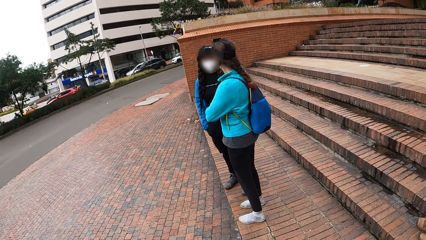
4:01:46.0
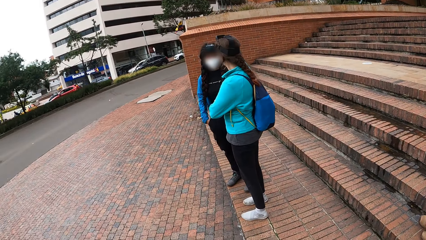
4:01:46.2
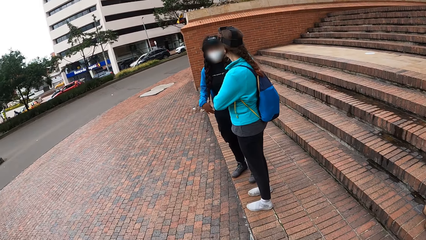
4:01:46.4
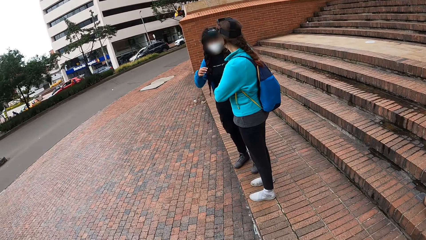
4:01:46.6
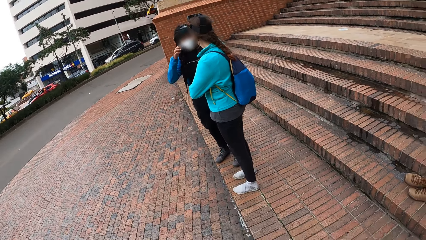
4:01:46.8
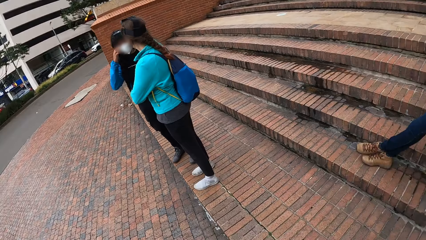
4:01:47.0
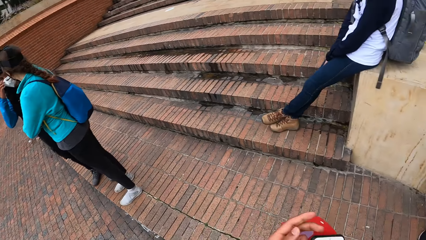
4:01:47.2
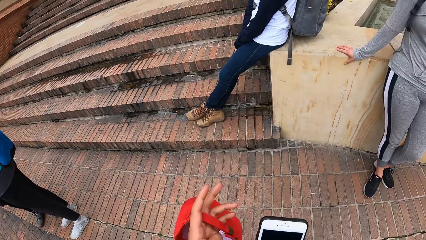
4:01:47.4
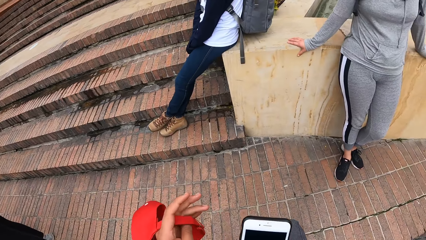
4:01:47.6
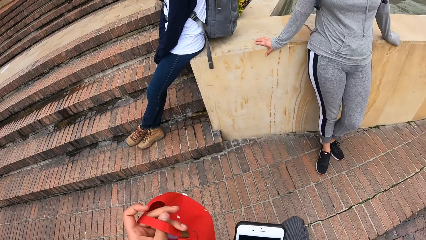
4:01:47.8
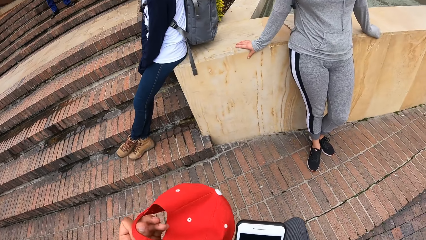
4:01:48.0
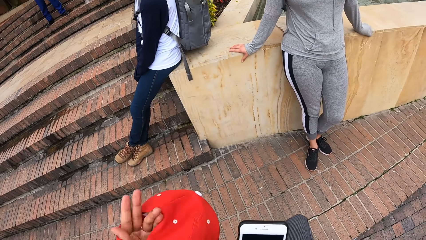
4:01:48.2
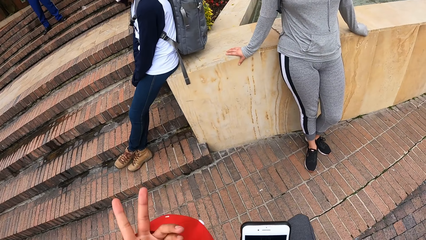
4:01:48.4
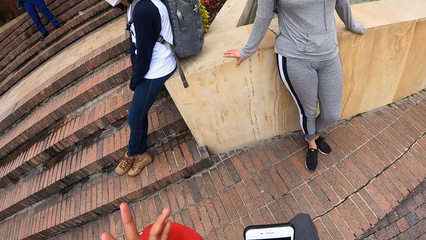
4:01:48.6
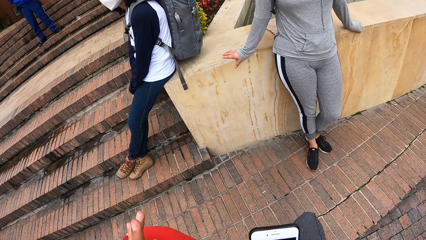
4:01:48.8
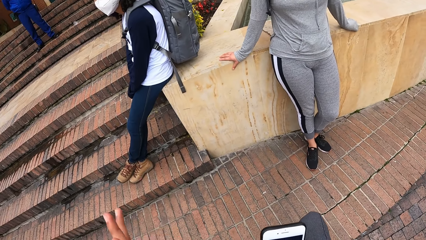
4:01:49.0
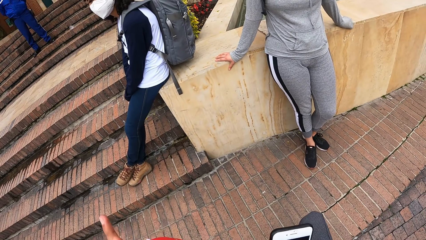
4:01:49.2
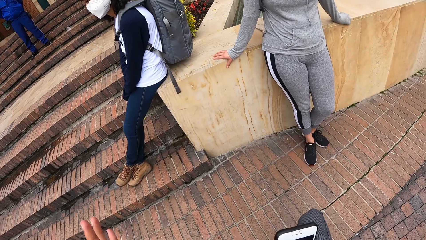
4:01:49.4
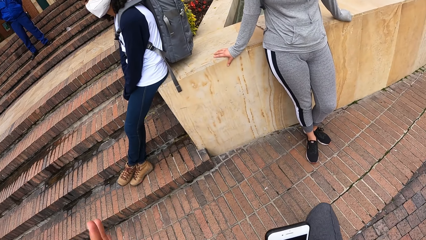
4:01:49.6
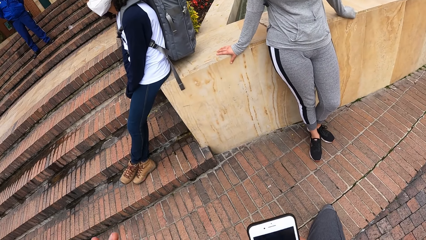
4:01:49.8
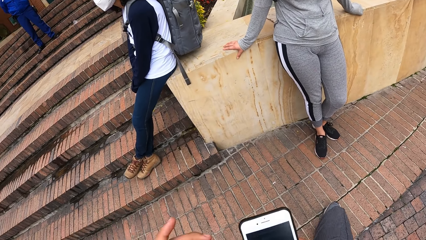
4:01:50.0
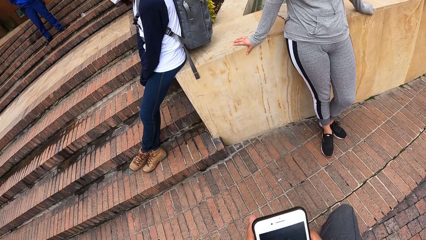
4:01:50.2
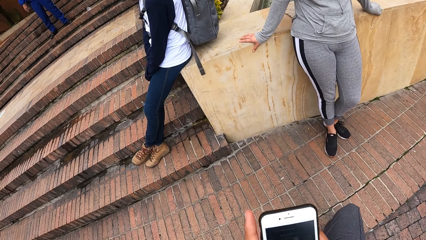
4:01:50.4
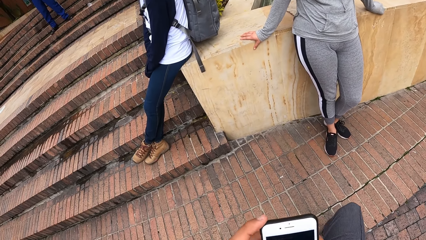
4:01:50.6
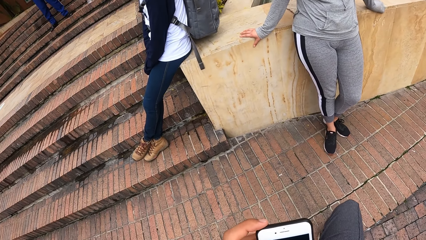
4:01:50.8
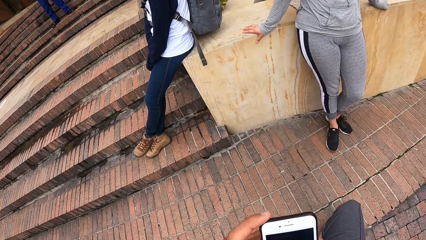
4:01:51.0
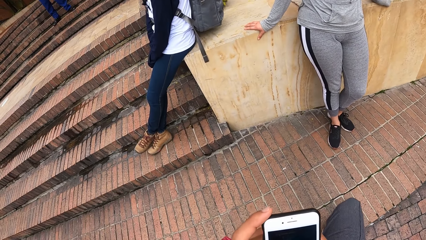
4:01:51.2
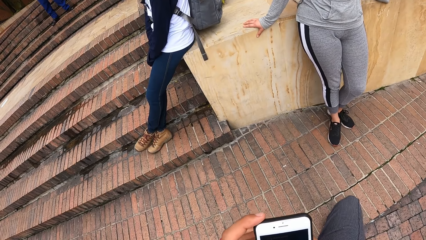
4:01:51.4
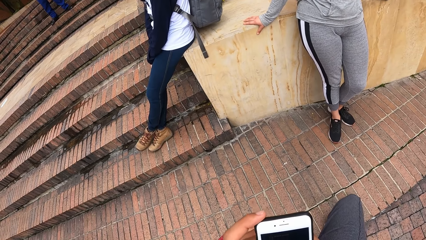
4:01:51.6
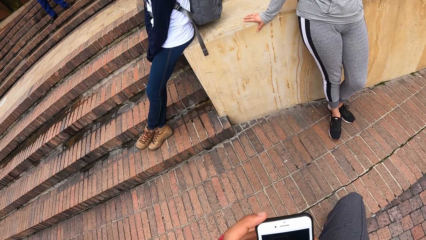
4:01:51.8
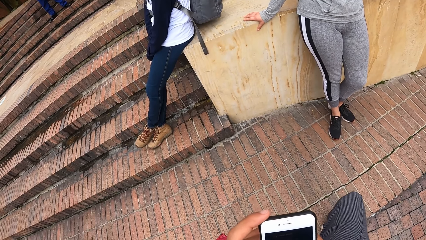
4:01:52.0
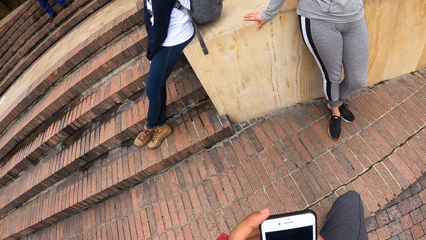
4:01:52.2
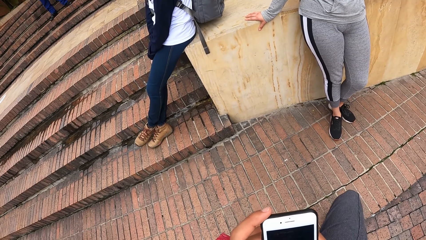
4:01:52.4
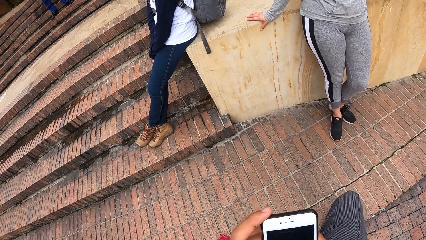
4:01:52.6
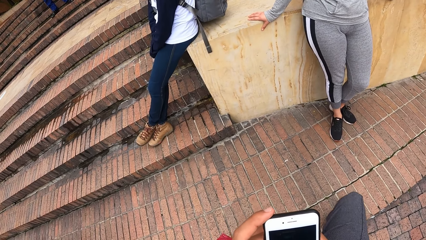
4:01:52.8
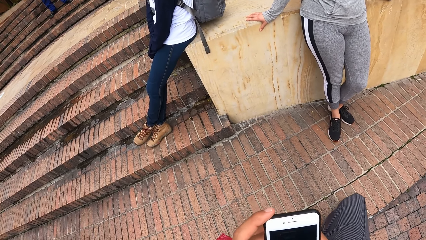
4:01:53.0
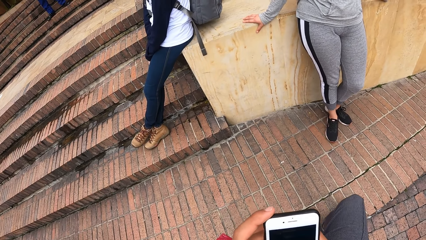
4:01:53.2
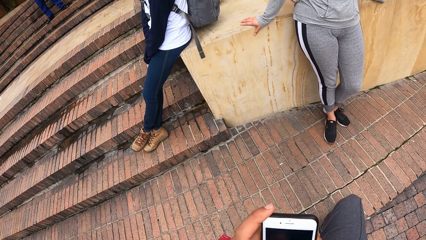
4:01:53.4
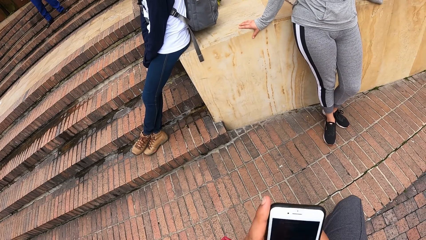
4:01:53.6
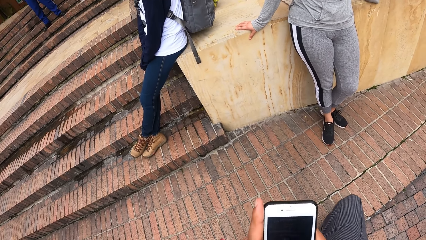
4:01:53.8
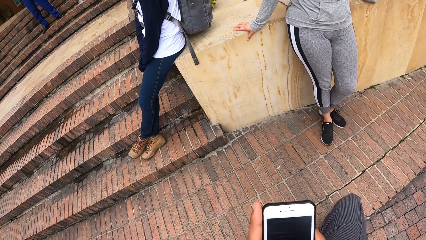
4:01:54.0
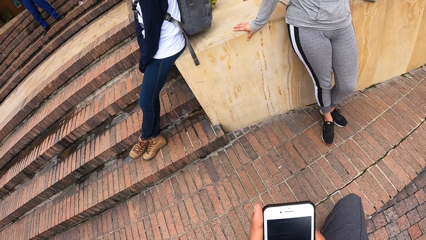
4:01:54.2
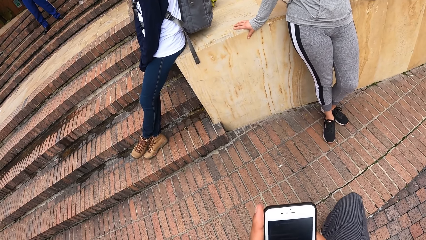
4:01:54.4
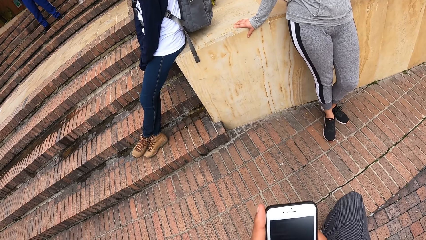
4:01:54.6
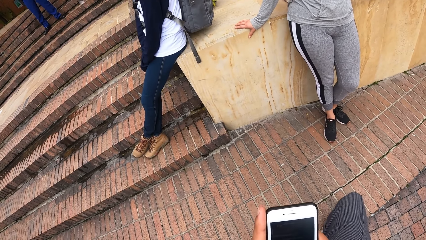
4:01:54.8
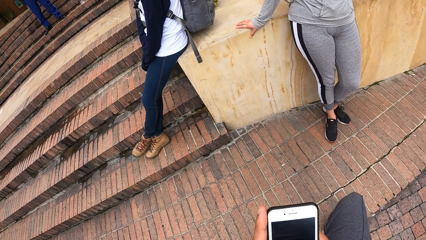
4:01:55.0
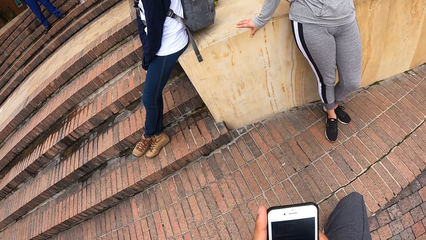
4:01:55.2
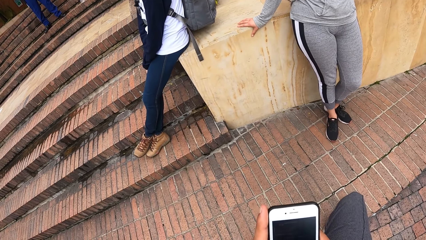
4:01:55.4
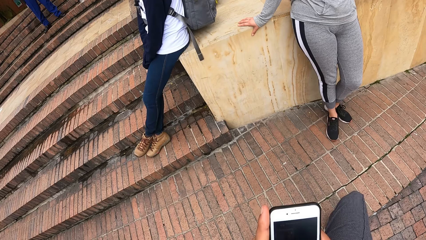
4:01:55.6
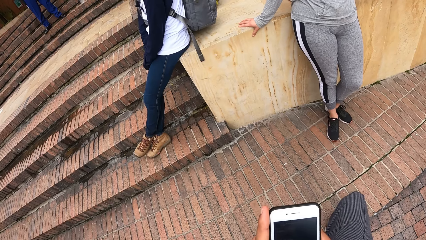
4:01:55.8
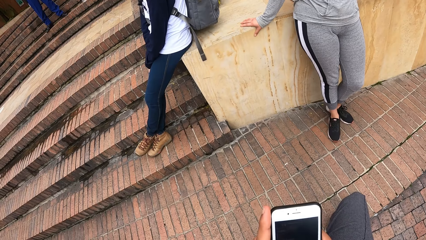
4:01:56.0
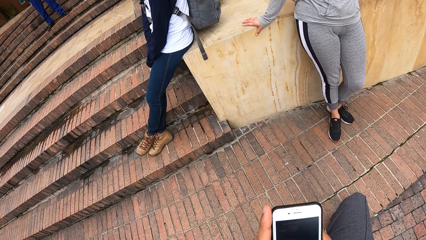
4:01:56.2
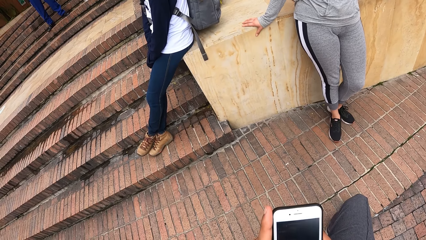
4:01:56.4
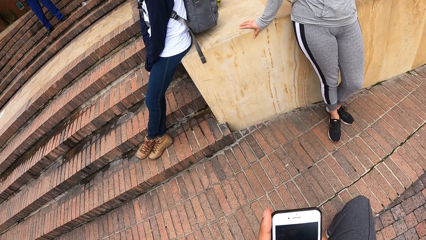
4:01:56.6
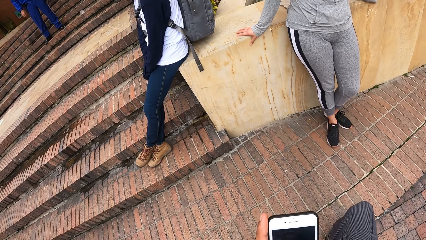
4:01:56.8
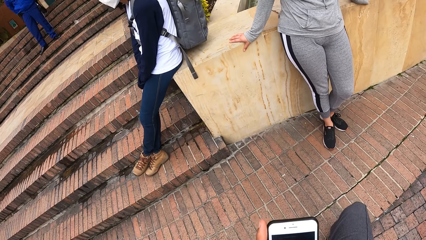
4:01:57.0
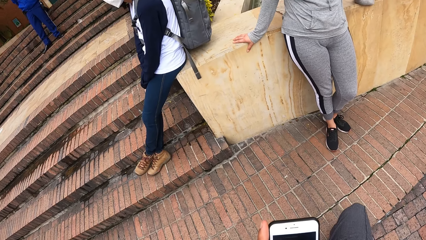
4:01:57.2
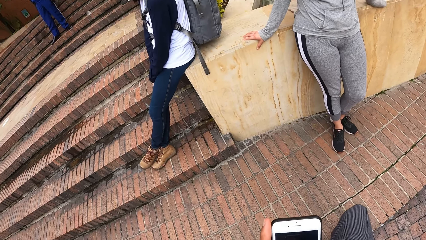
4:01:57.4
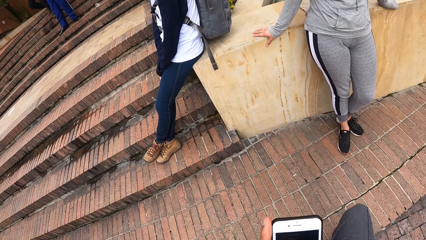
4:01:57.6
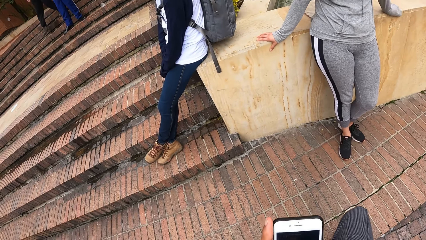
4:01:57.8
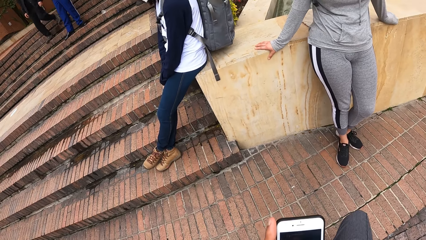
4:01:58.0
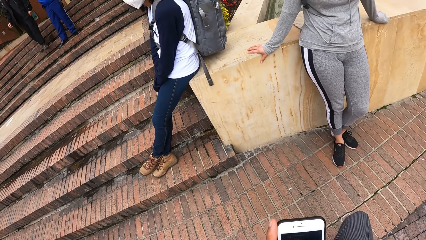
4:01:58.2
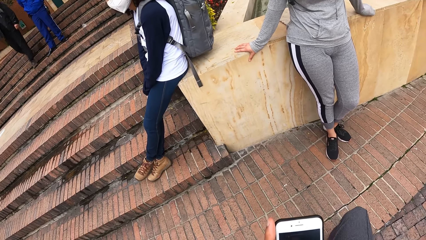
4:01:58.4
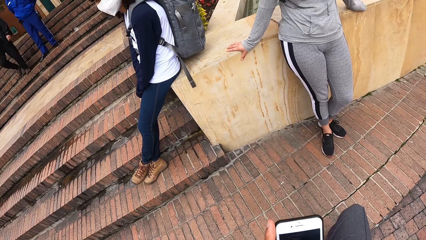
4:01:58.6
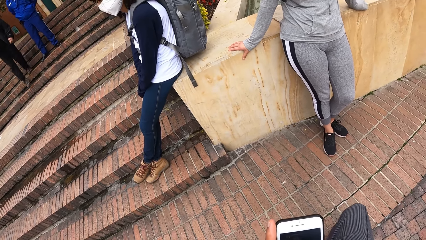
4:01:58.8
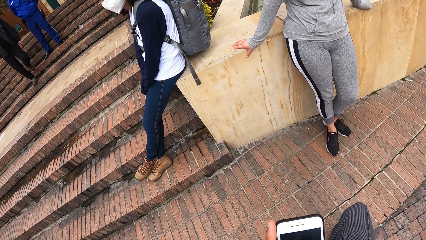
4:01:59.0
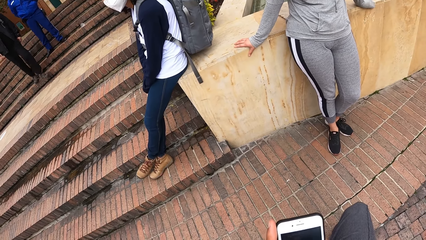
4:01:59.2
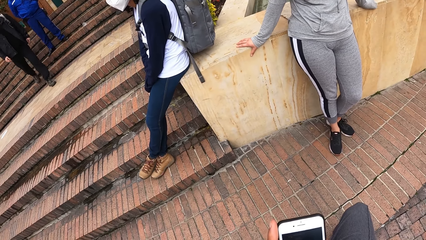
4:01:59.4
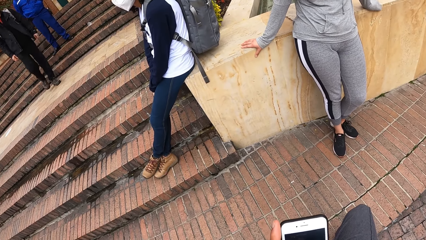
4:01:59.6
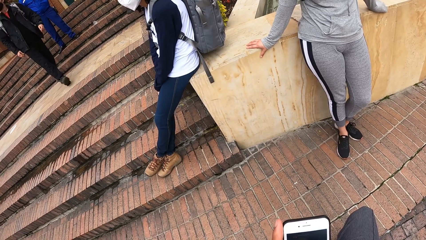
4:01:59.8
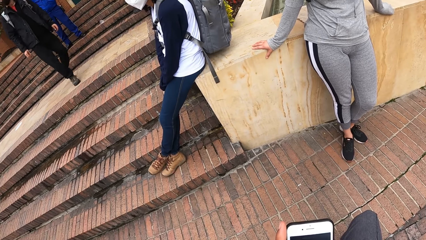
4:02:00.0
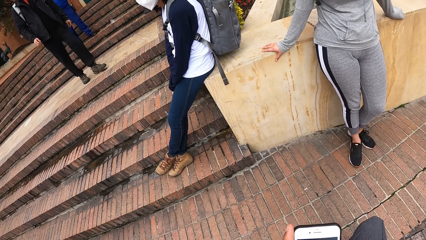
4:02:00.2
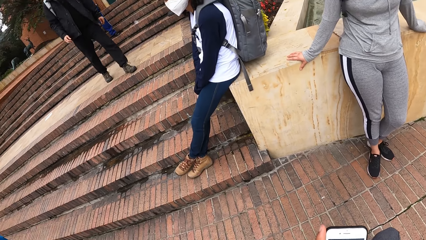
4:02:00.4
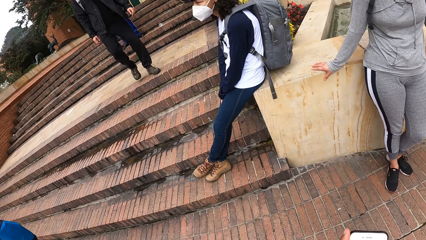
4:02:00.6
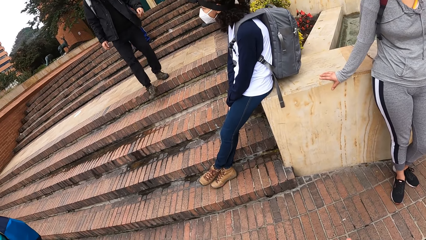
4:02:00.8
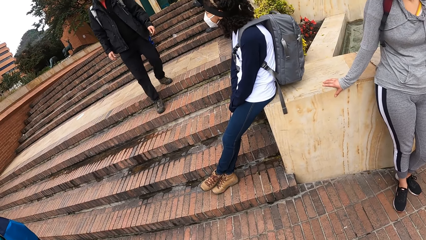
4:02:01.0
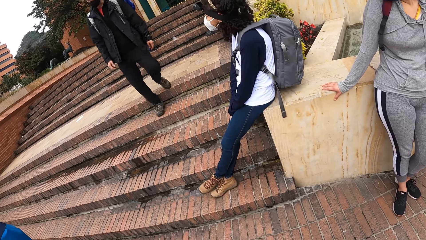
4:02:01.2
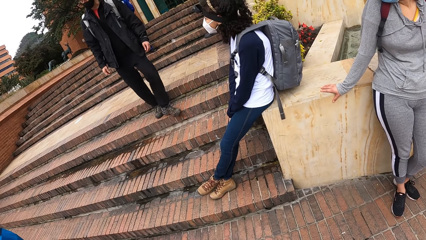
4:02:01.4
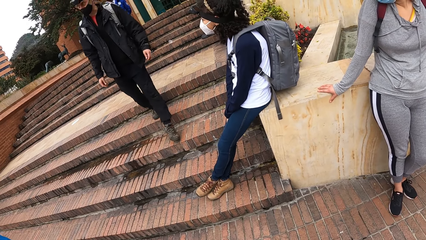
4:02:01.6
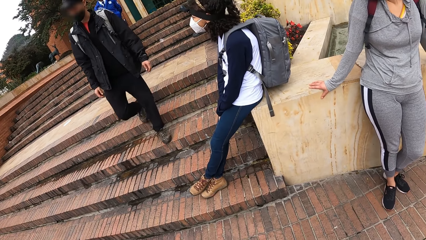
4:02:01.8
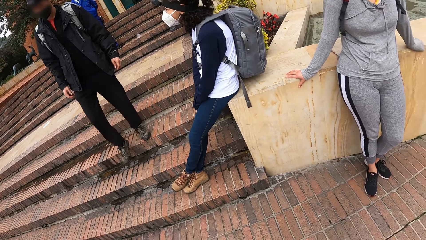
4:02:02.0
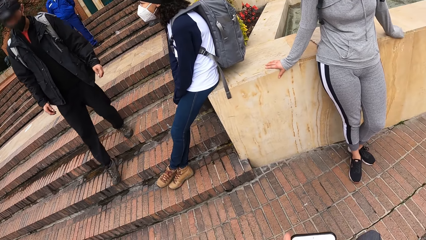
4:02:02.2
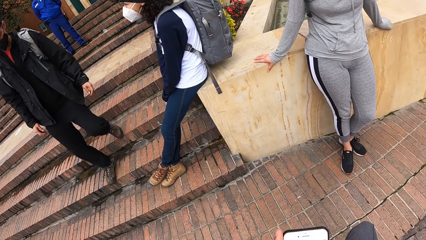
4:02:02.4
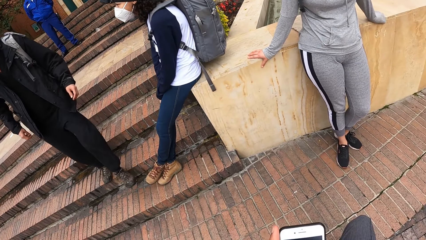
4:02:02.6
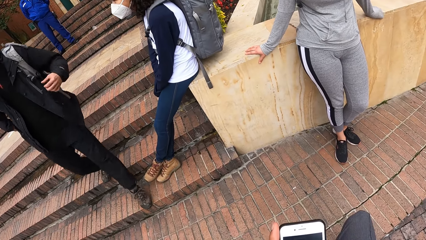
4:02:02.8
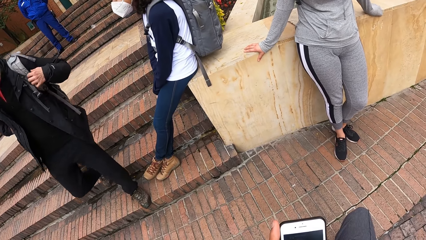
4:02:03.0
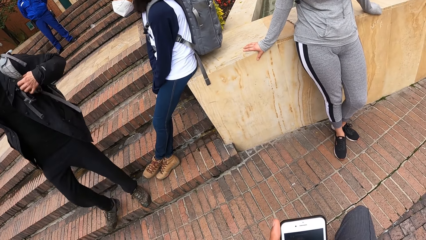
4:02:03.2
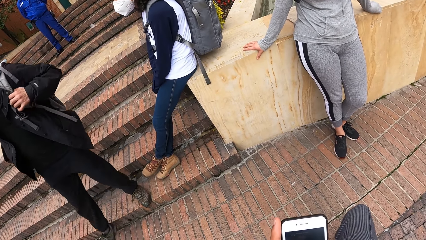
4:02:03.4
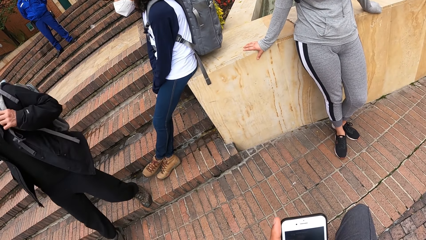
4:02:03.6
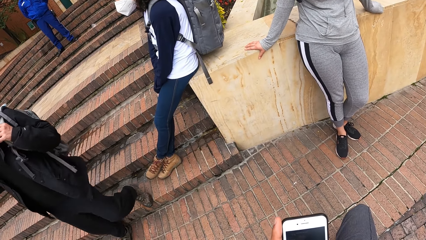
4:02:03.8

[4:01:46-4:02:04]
The camera wearer holds a phone in his right hand and the cap in his left hand. He presses the phone in his hands. A man walks down the stairways from a building.
